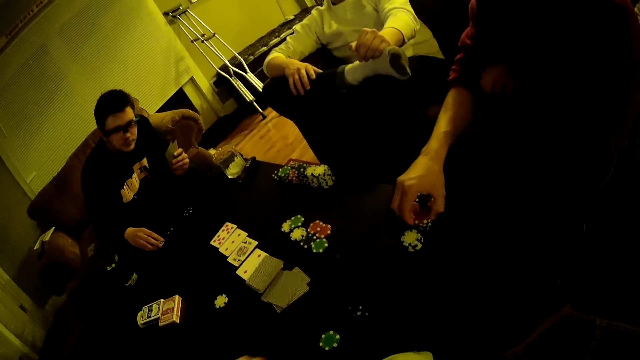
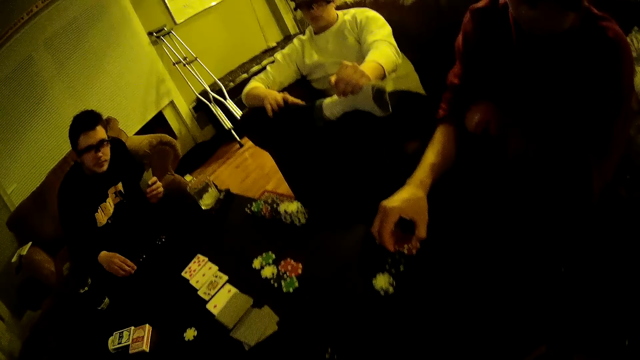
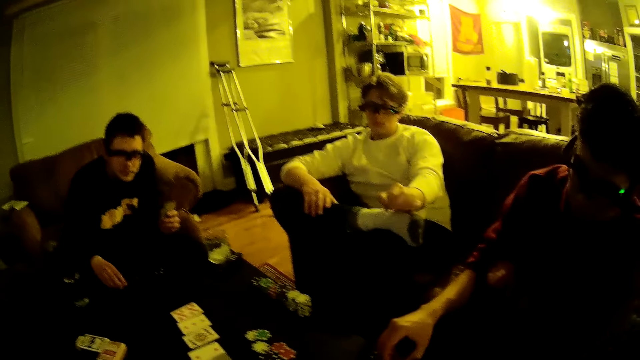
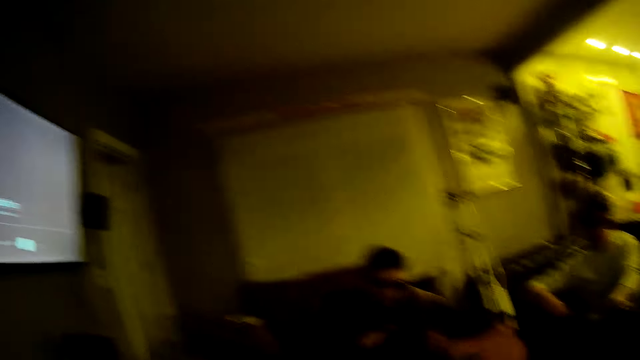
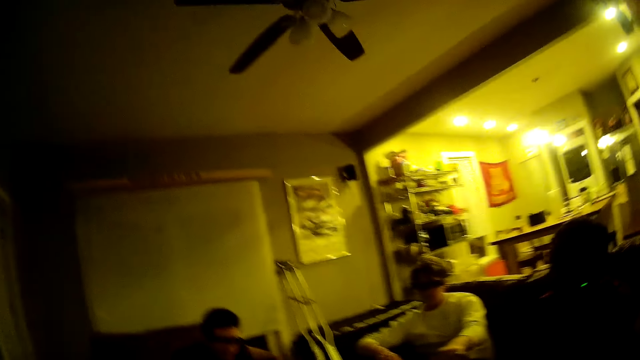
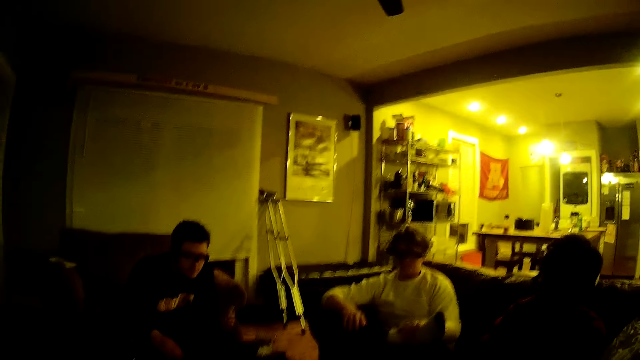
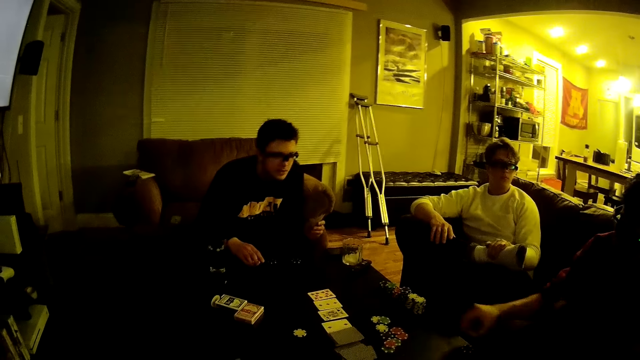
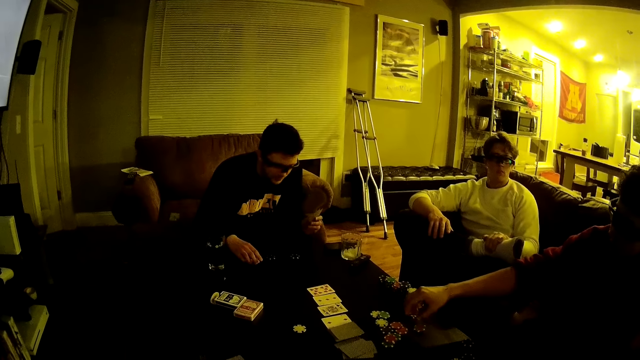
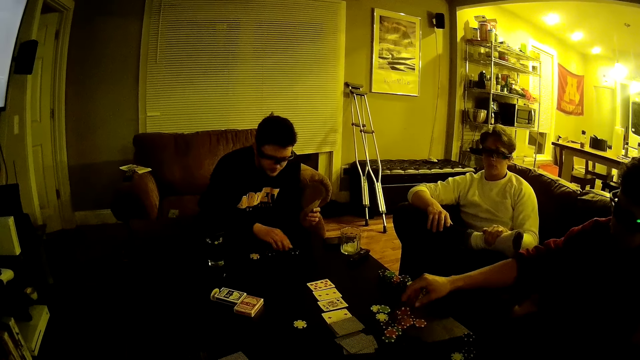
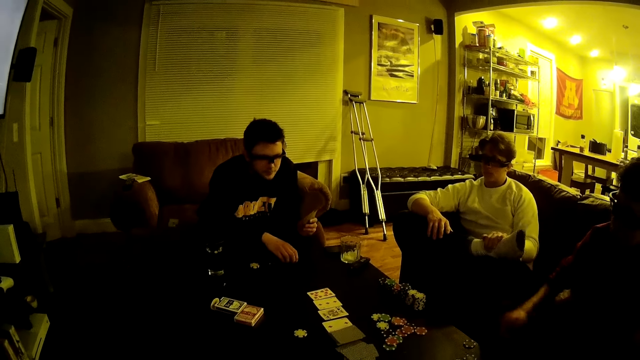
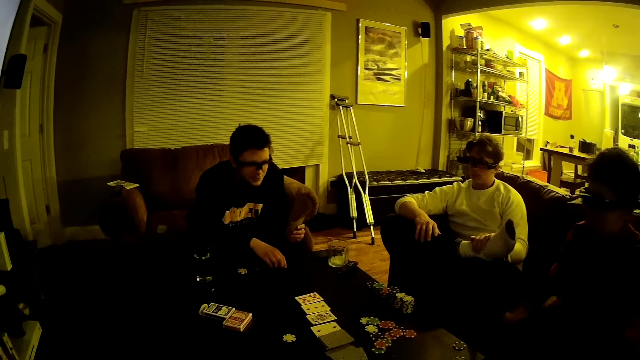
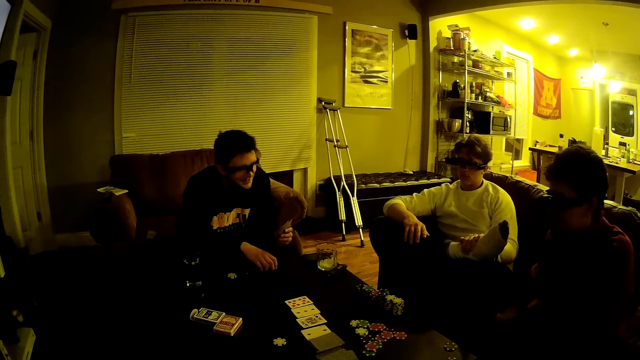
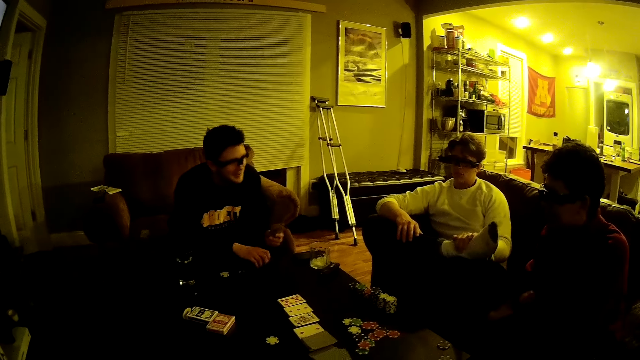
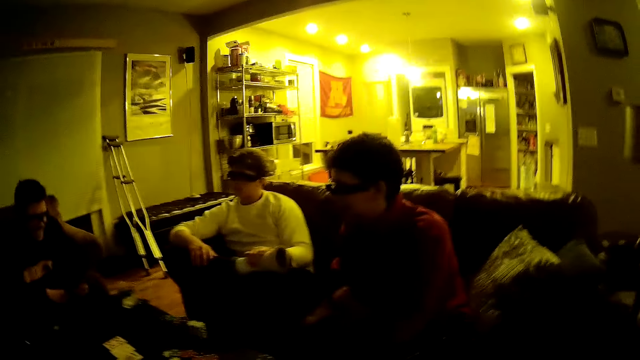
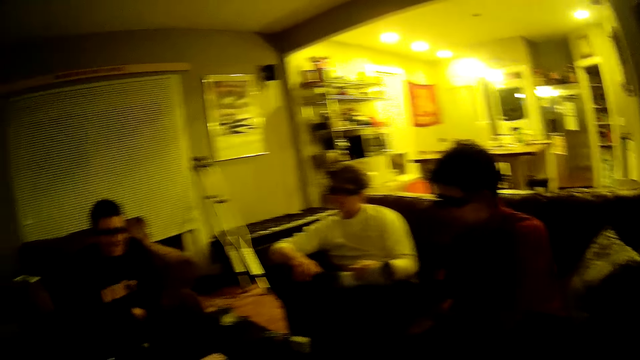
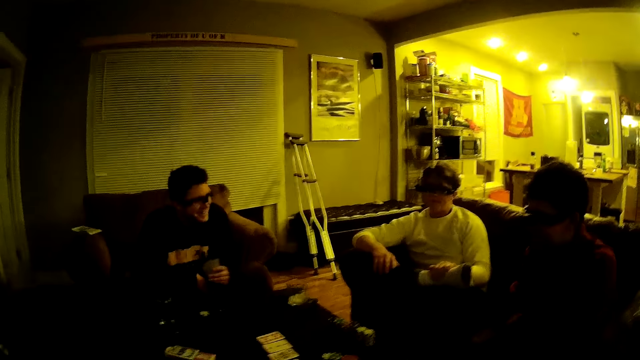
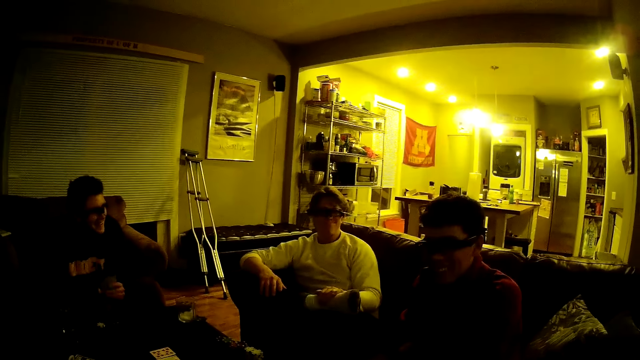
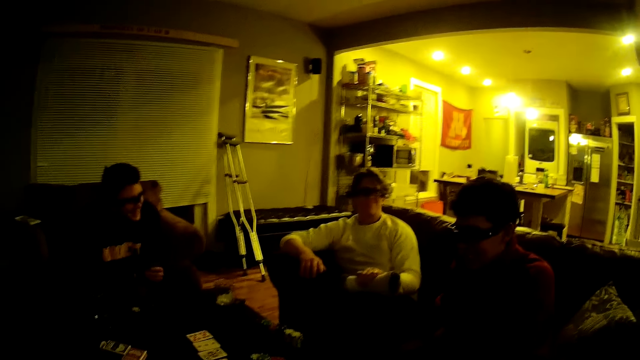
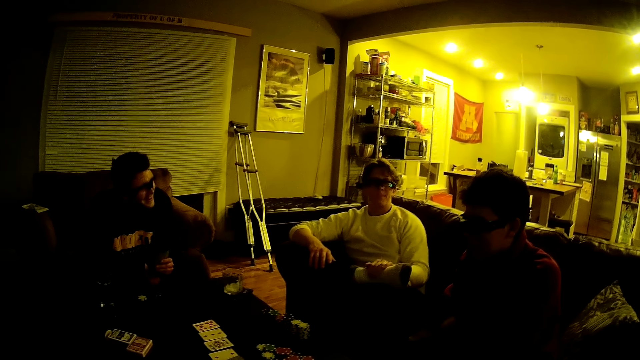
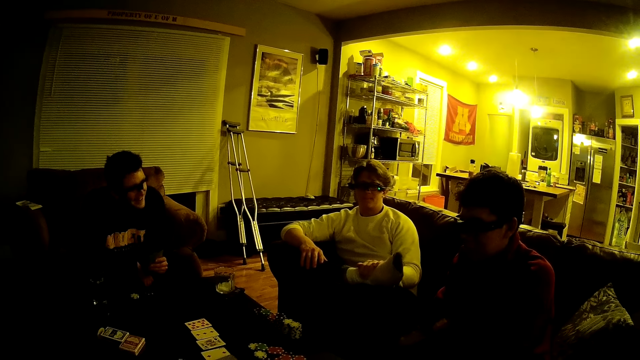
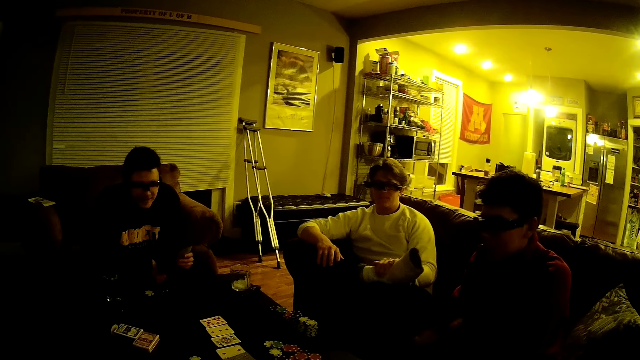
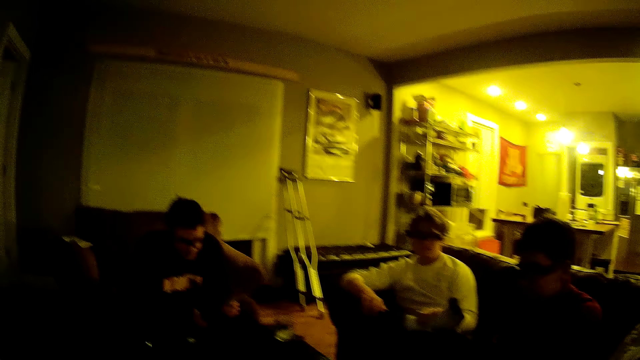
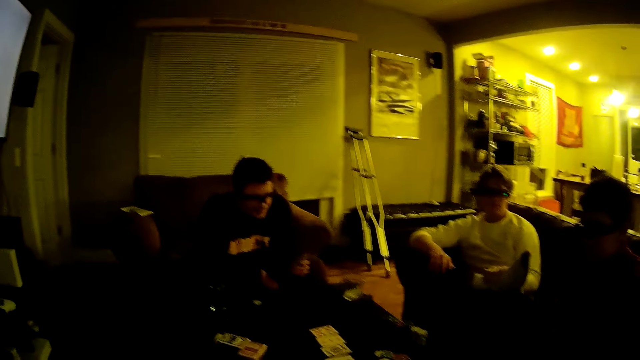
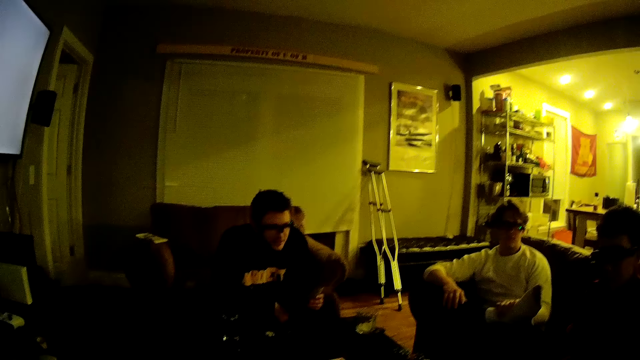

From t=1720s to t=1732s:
The camera wearer drops a poker chip in his left hand on the table. He looks around. A man drops some poker chips in his right hand on the table. Another man picks up a poker chip on the table with his right hand. The camera wearer converses with the first man. The other man holds chips on the table. The camera wearer interacts with the two men and a third man.

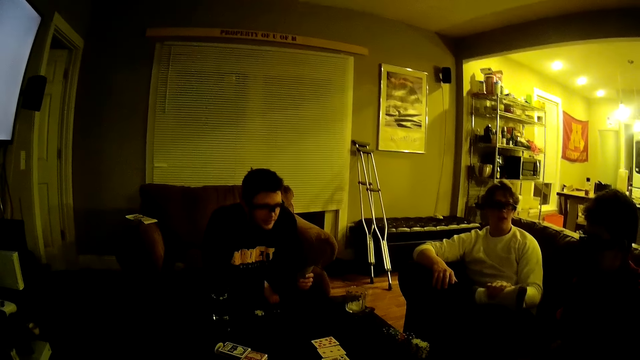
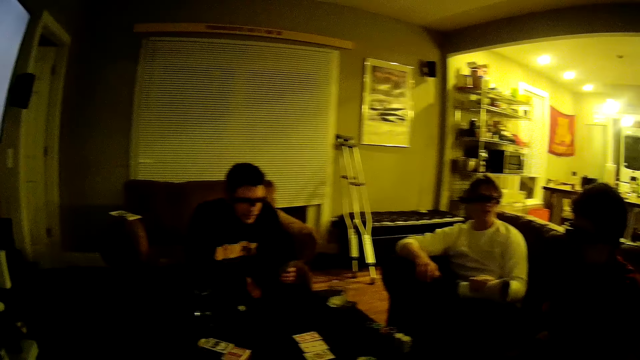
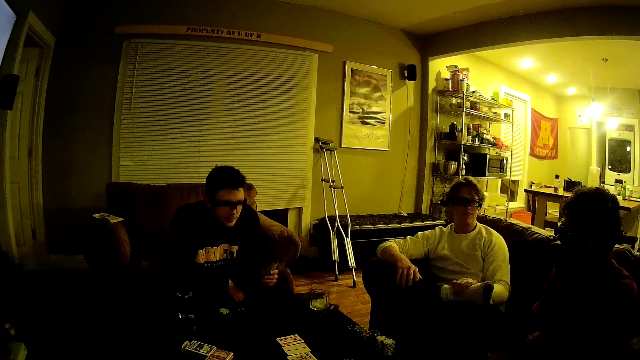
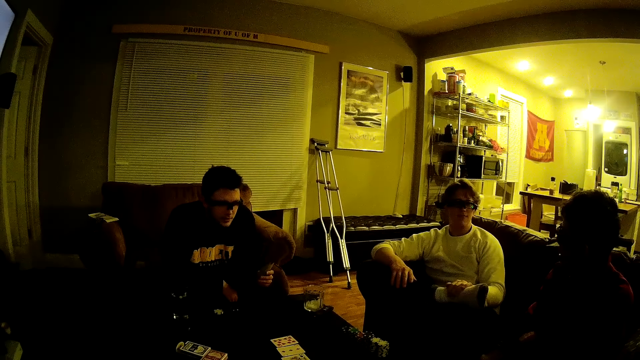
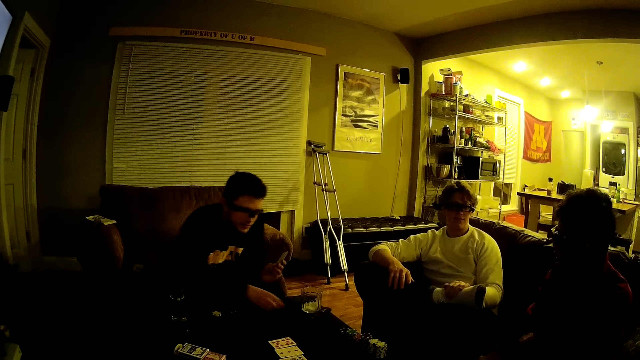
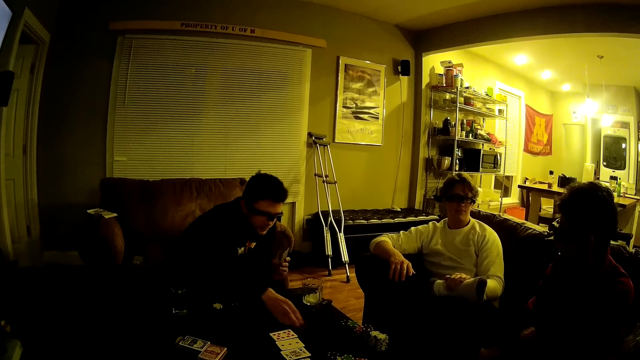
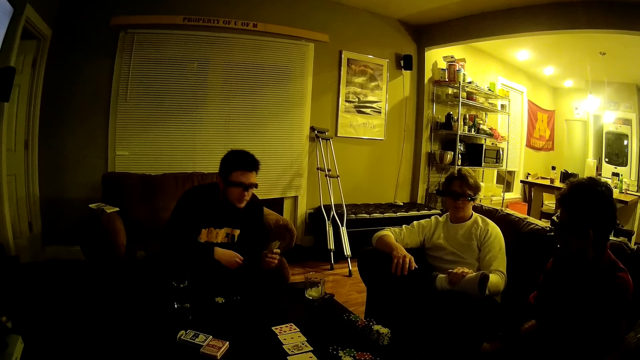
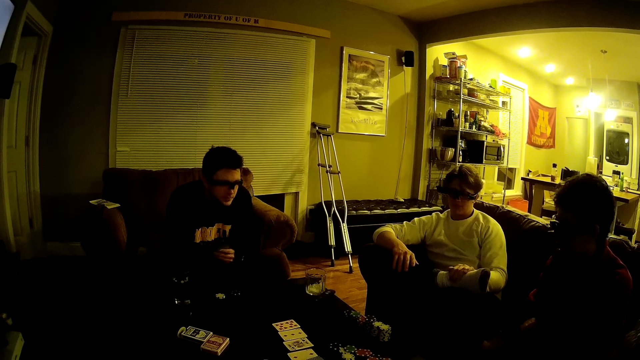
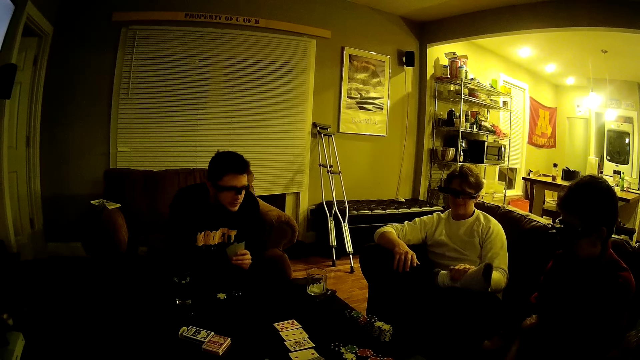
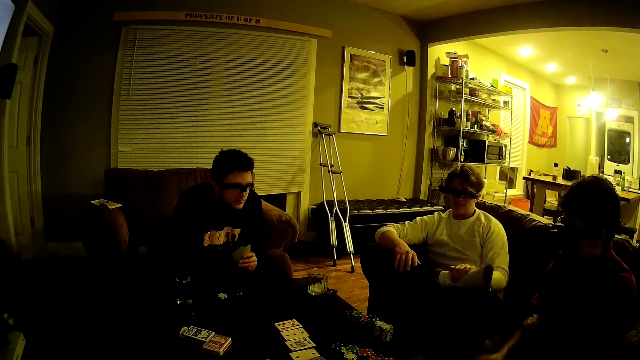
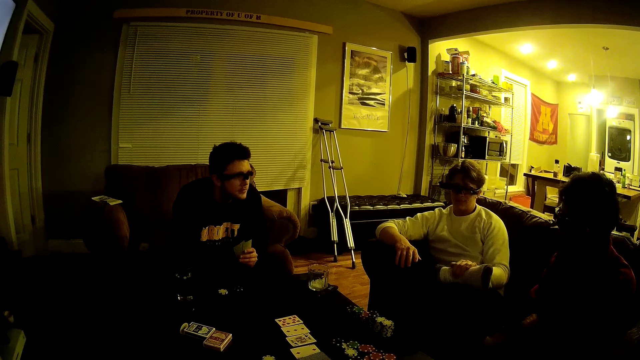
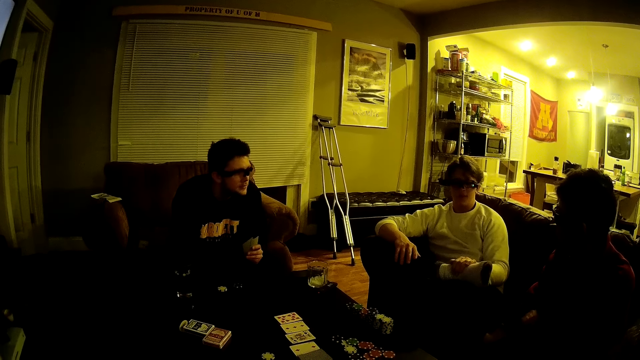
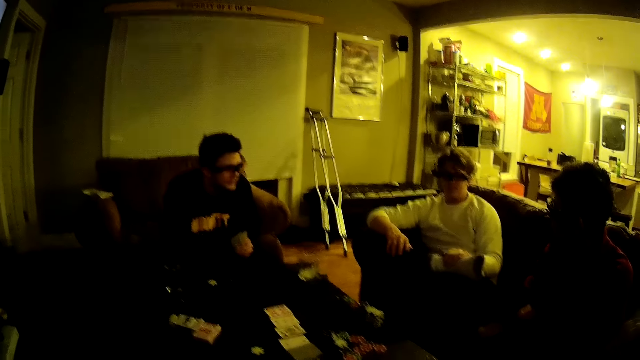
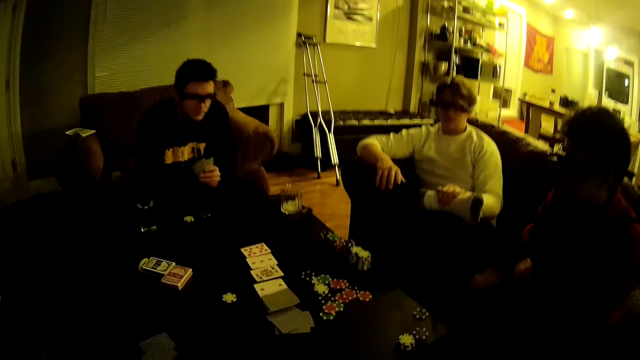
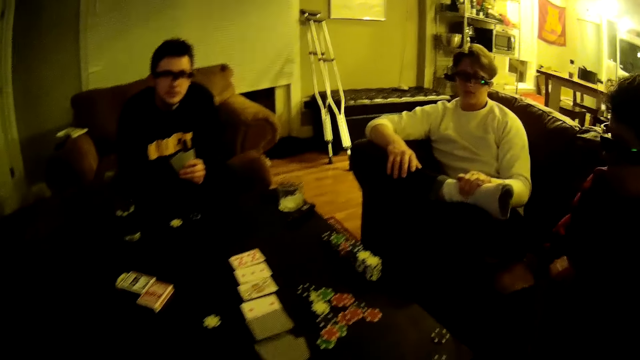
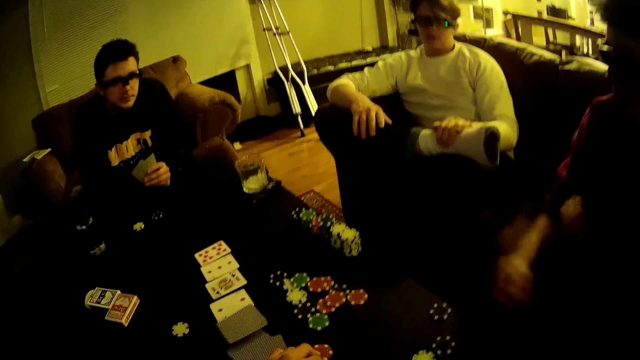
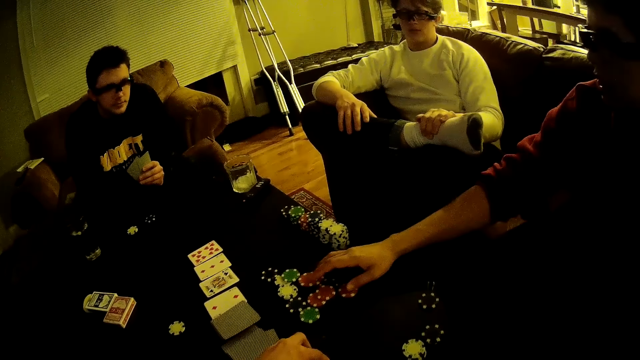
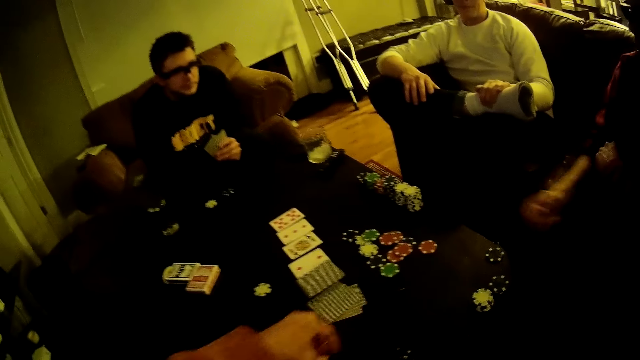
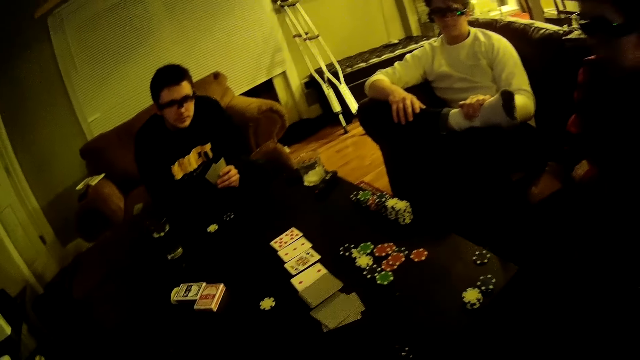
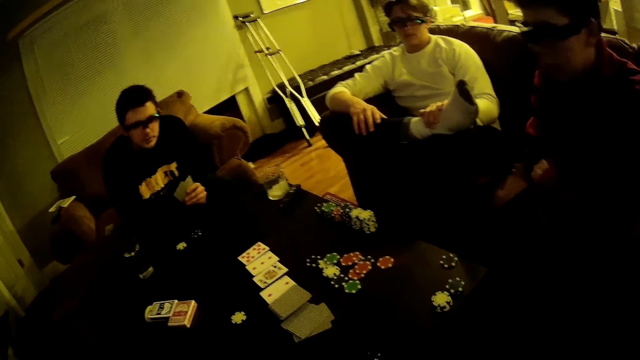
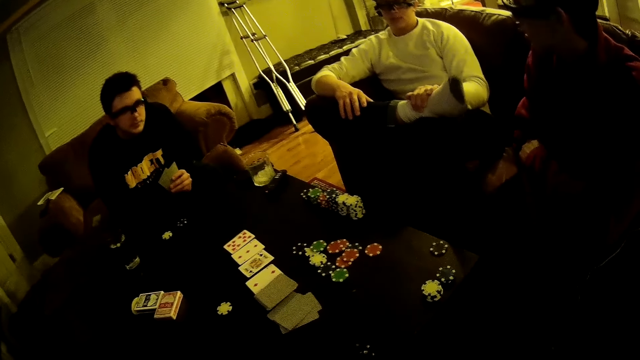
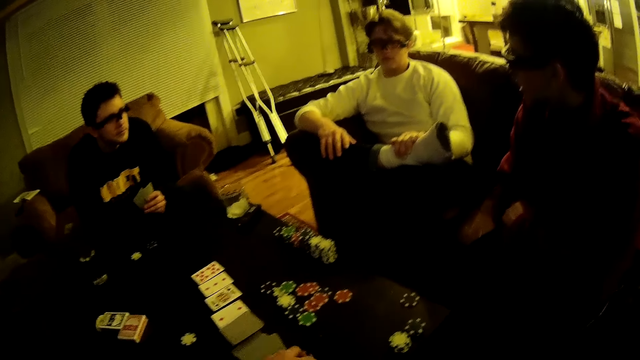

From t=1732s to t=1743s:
A man drops the poker chips in his right hand on the table. The camera wearer looks at the poker game on the table. Another man hits his right hand on the table. The camera wearer converses with the other man. The other man taps chips on the table. The camera wearer converses with the first man, the other man and a third man. He picks some poker chips on the table with his left hand. The first man touches some poker chips on the table with his right hand. The camera wearer looks at the poker game on the table. He throws a chip on the table.
